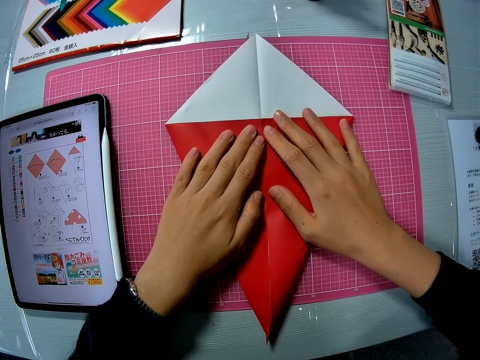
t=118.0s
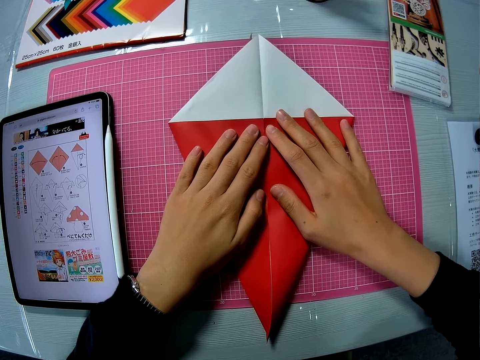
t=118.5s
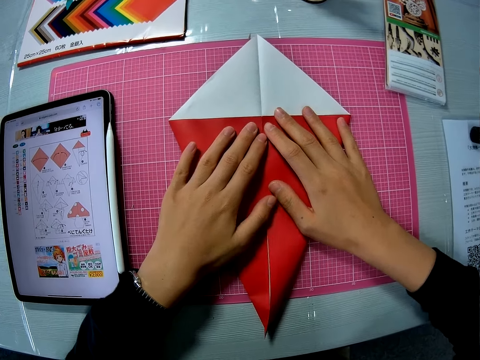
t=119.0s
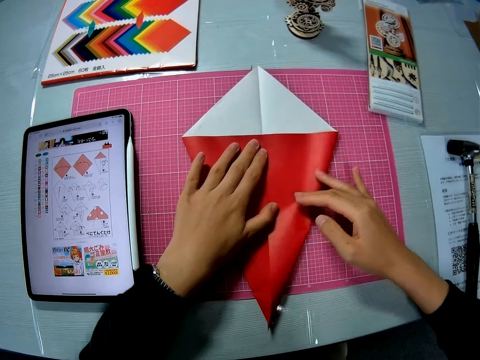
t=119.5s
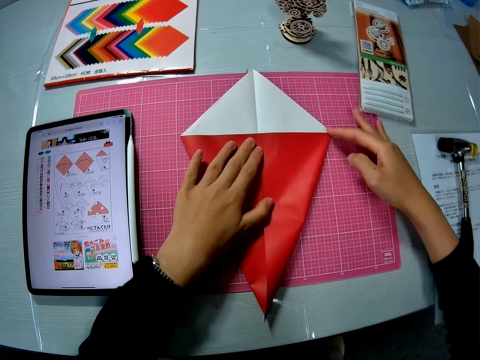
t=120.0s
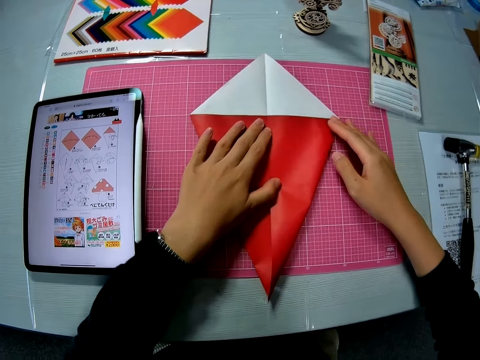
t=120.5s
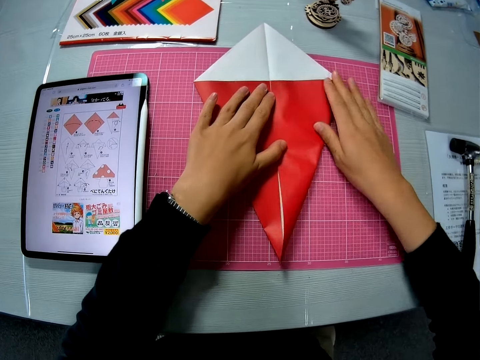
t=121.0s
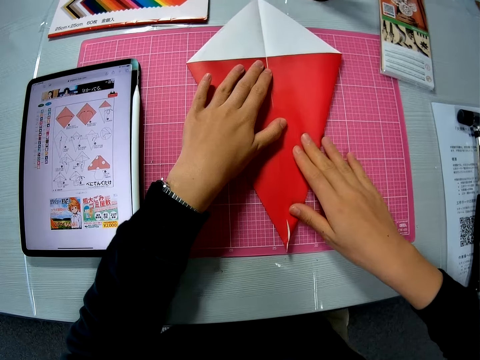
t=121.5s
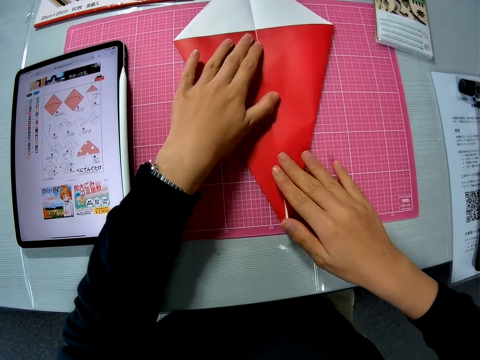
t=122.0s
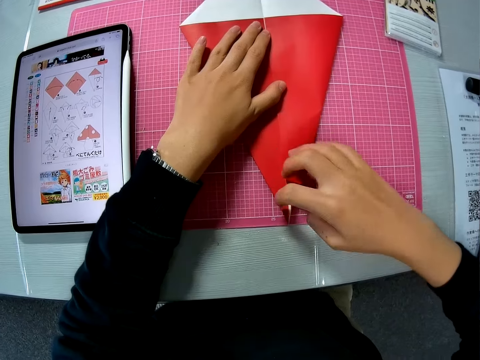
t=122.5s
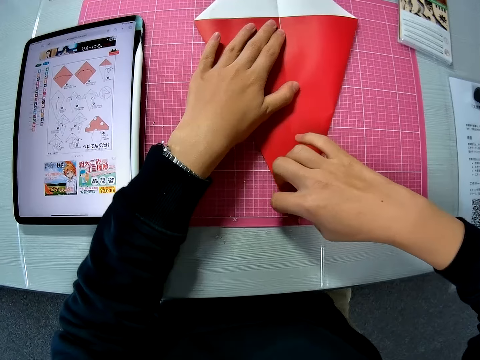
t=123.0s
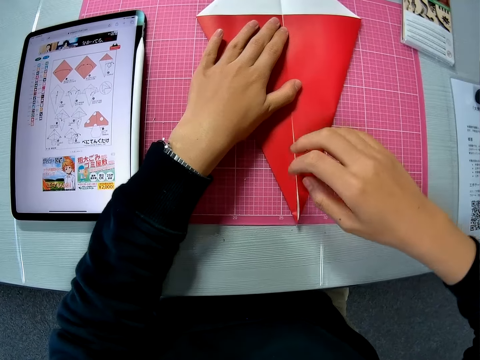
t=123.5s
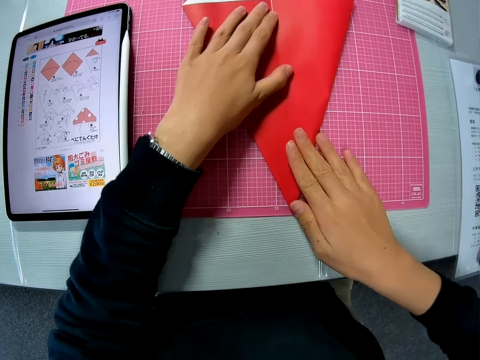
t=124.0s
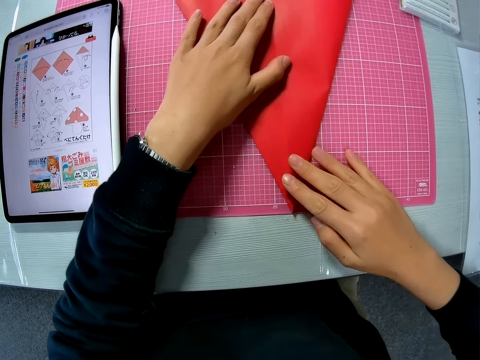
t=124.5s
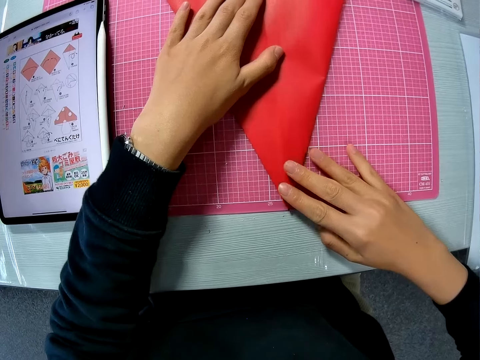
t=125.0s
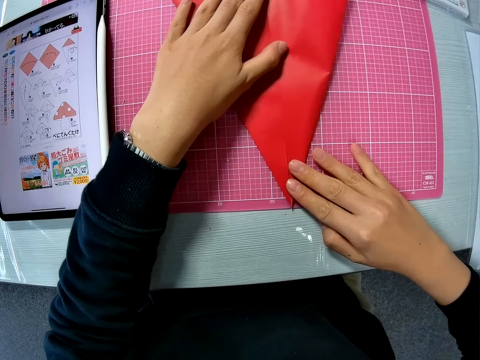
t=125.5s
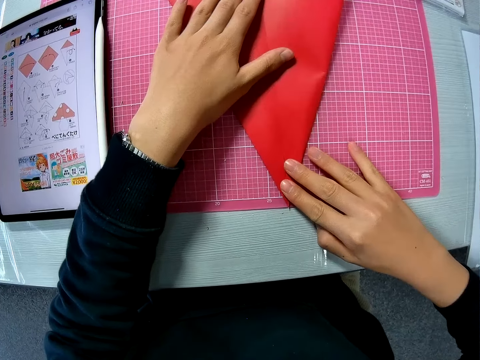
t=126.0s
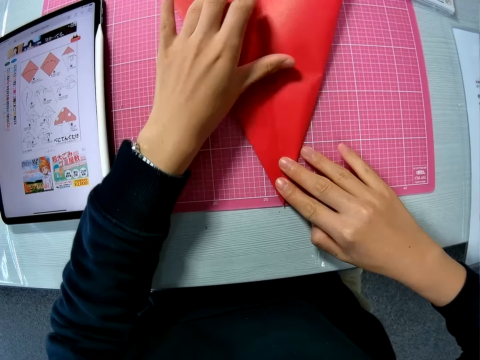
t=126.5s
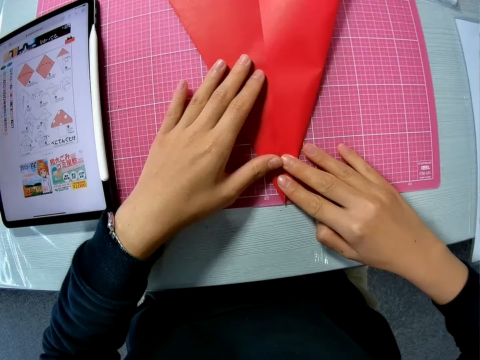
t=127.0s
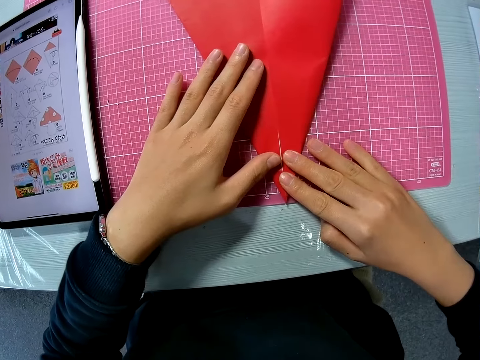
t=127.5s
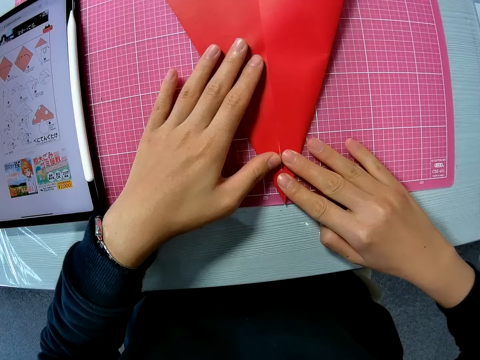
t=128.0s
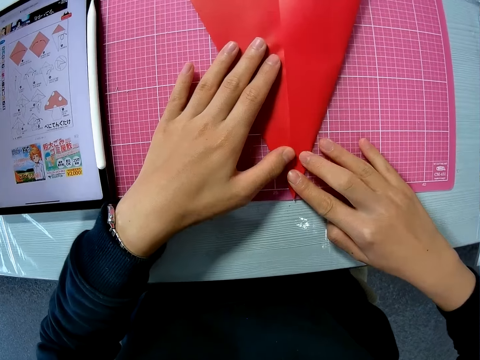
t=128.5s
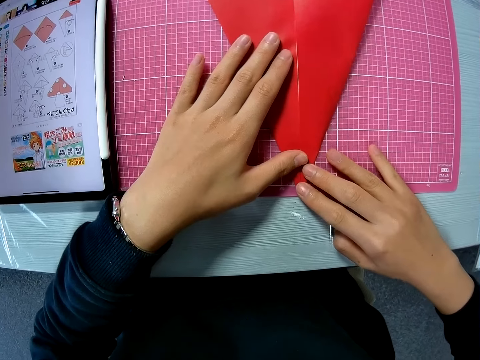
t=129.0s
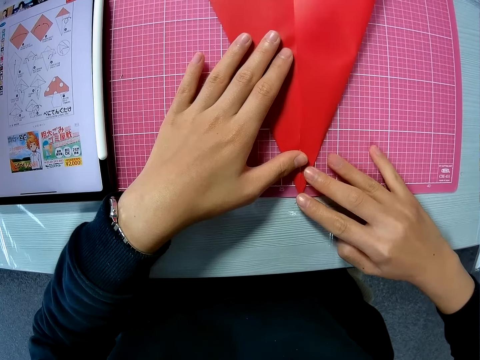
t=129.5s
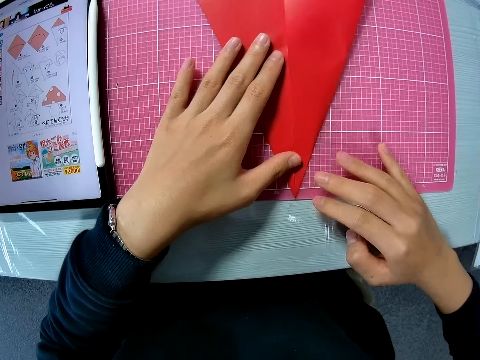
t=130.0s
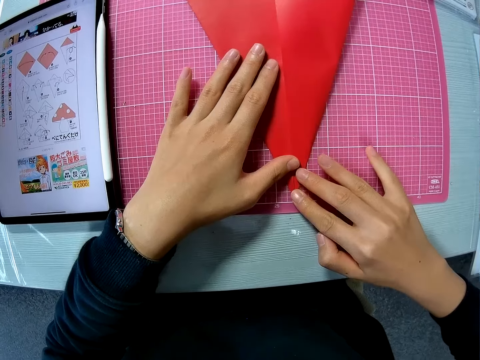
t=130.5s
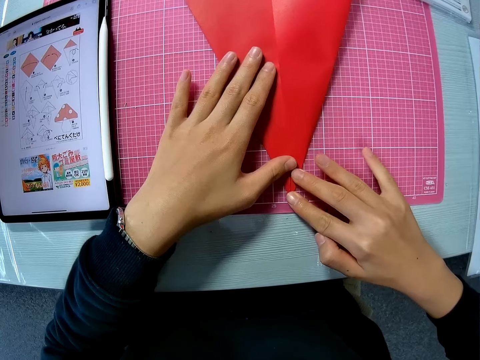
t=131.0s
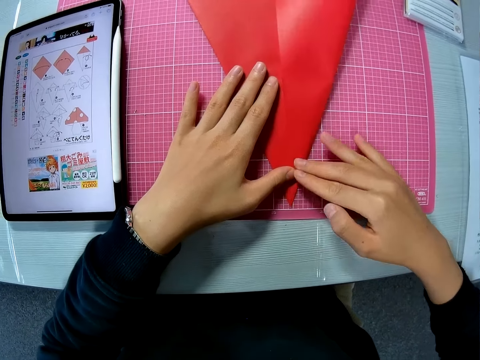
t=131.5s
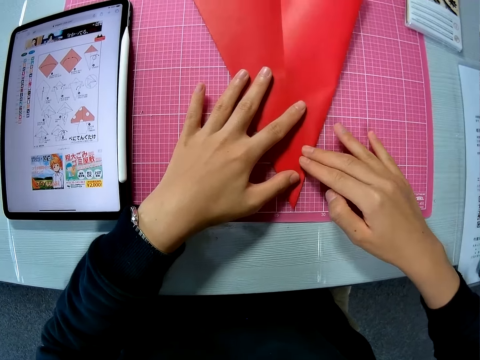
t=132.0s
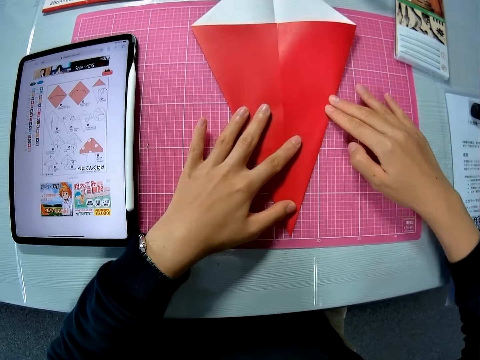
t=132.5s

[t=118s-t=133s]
The camera wearer aligns the paper with fingers. They move the paper. They align the paper.

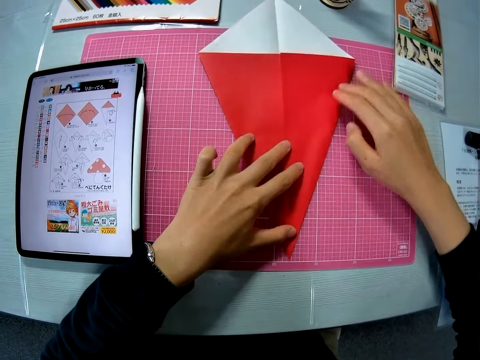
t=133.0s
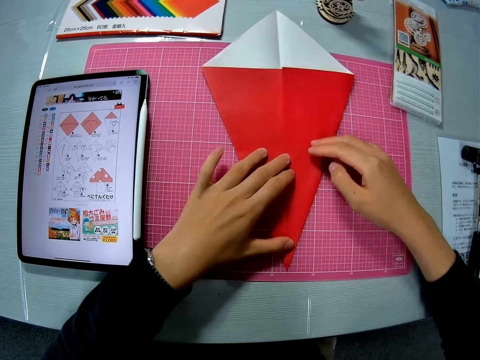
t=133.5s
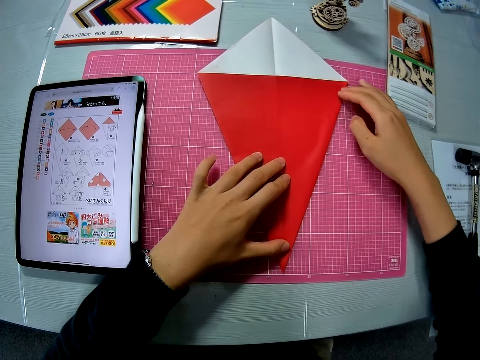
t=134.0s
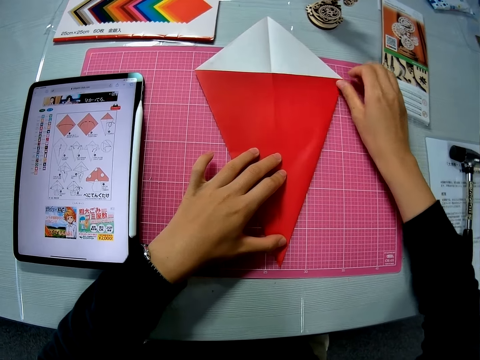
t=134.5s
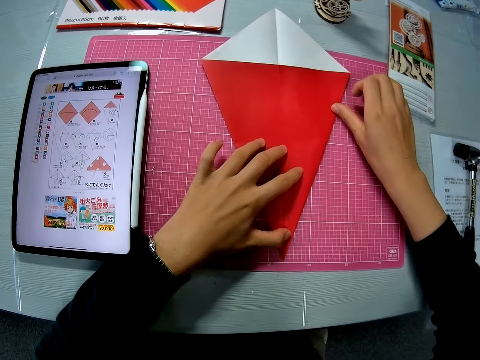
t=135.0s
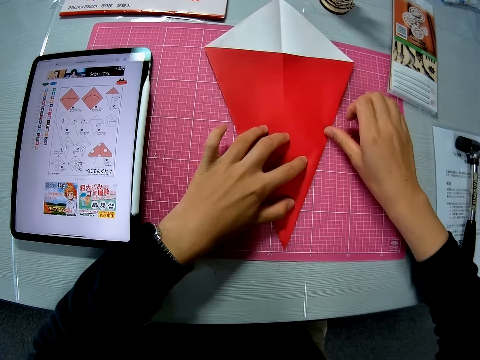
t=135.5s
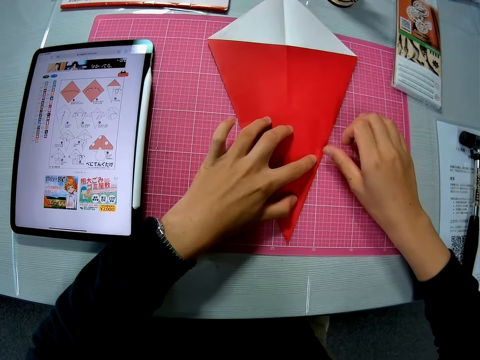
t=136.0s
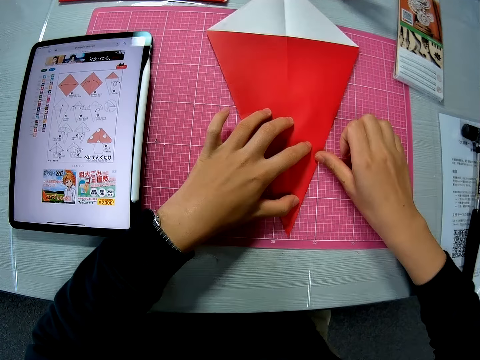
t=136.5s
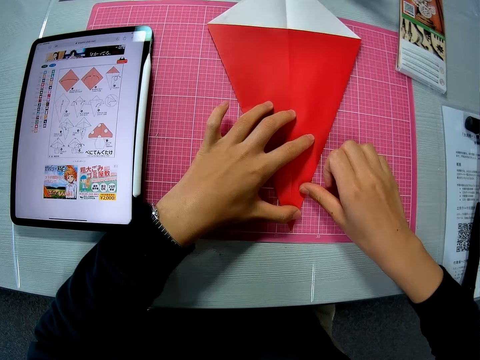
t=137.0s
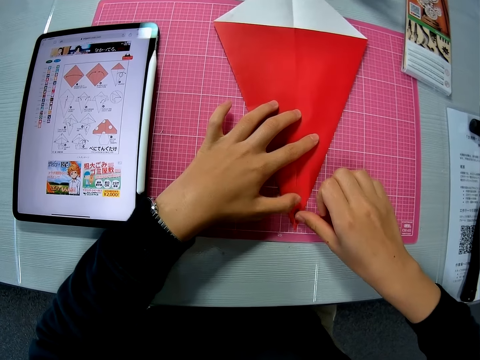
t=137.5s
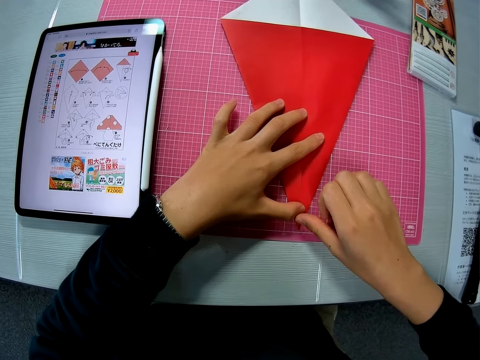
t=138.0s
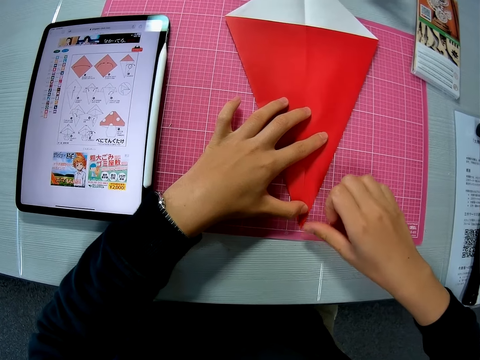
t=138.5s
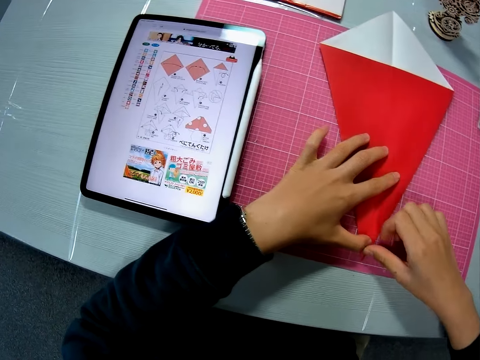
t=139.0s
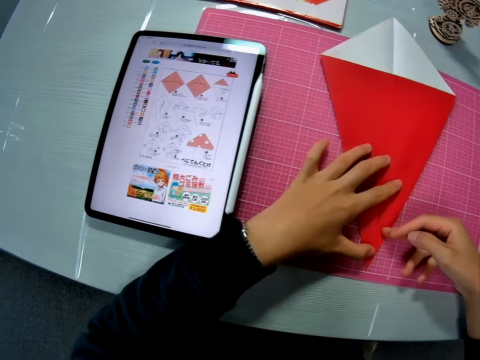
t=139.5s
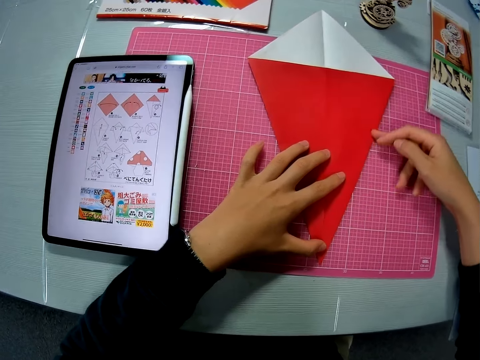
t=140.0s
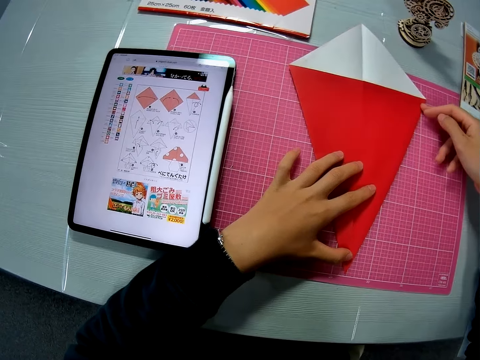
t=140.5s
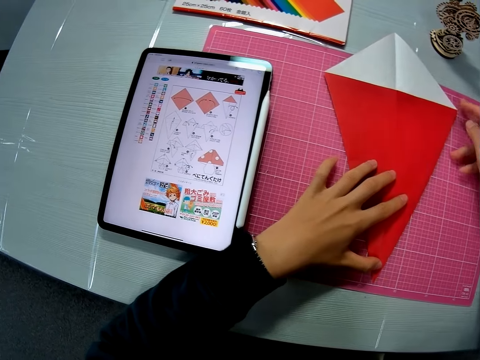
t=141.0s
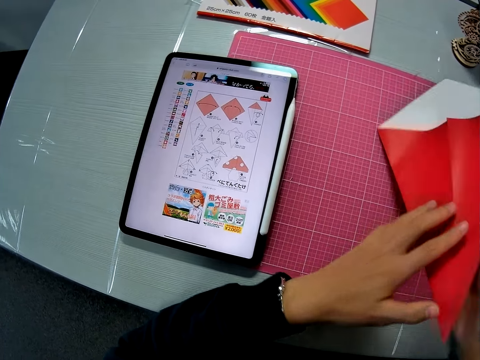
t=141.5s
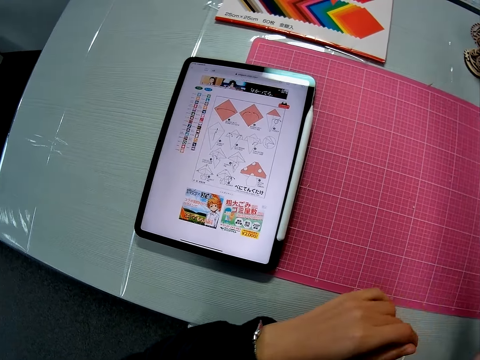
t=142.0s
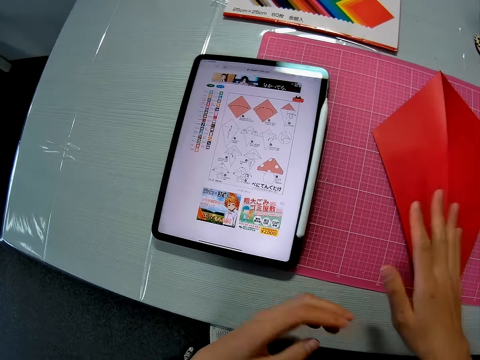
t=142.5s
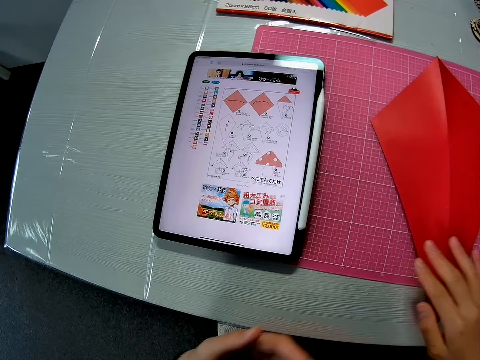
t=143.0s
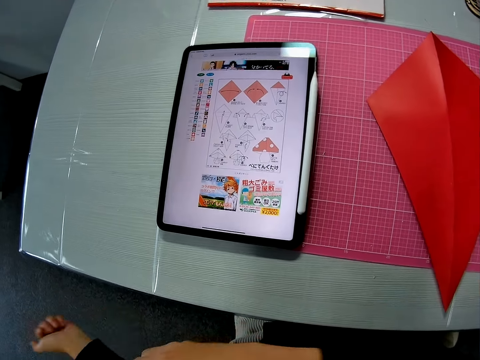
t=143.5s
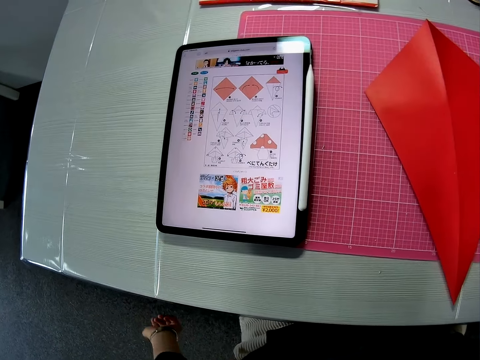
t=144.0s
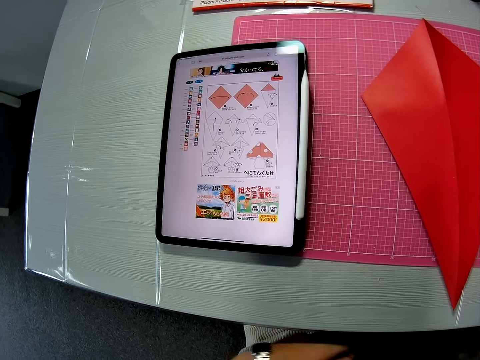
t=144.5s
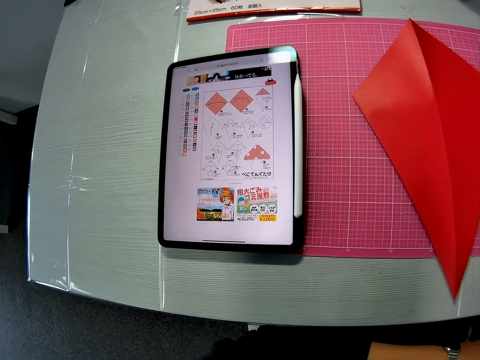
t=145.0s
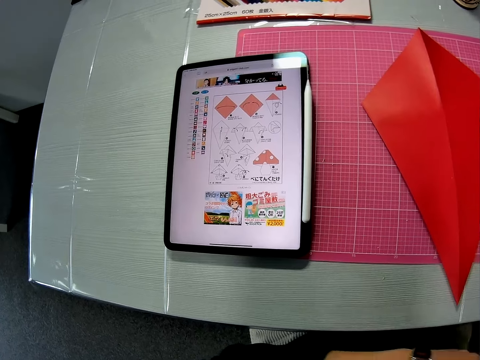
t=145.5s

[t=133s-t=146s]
The camera wearer uses the thumb to align the paper. She uses the middle finger to align. She turns over the crafting sheet. She holds up the paper. She dusts her hands. She places the paper down. She moves the hands.
